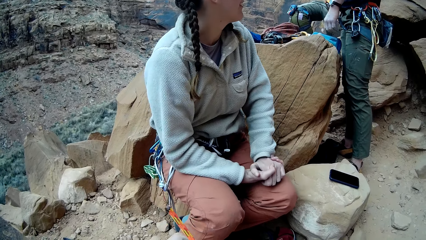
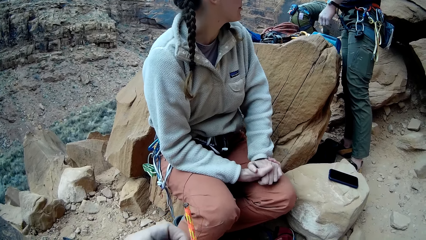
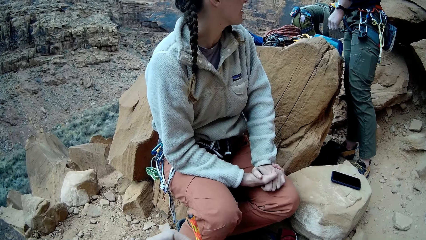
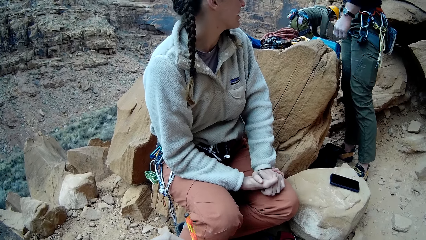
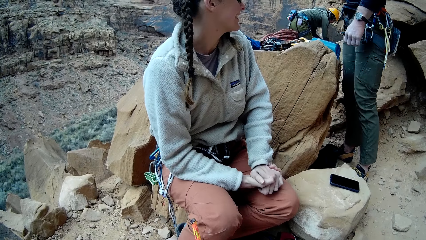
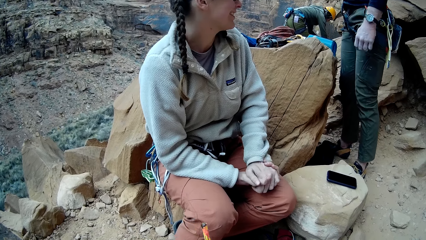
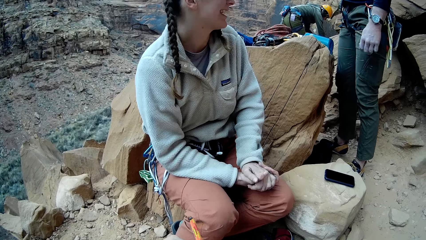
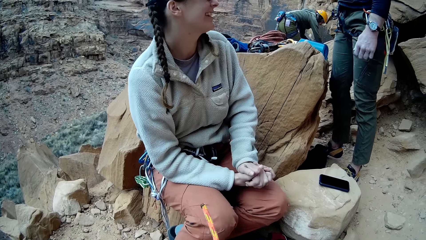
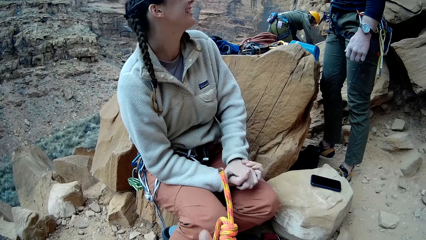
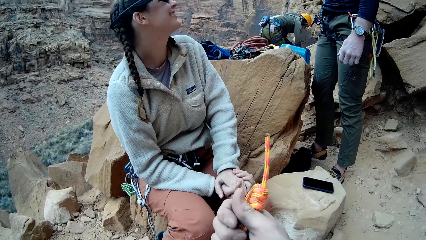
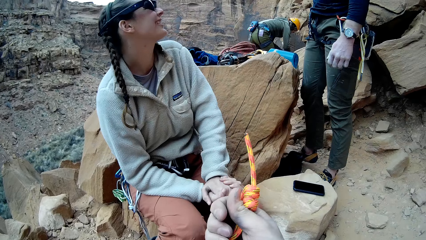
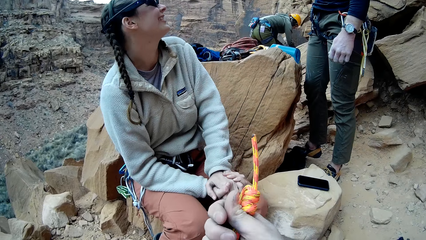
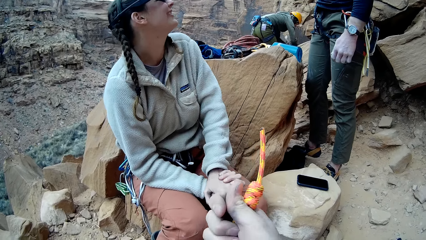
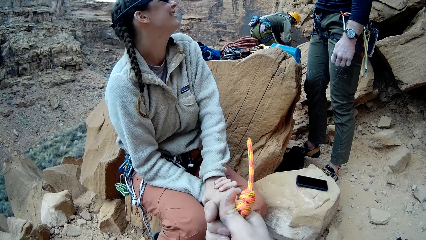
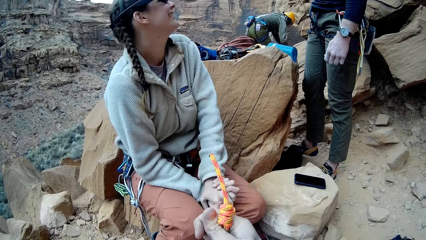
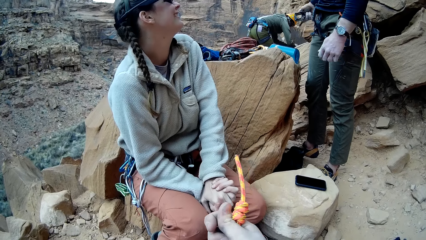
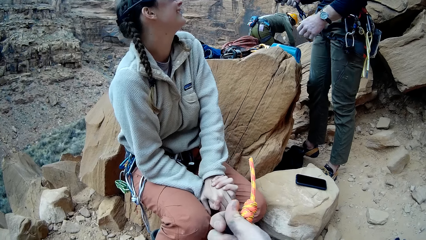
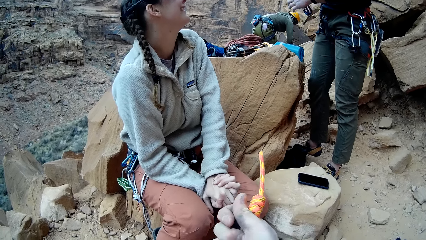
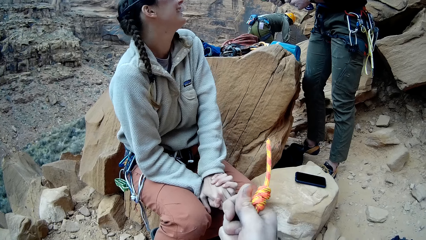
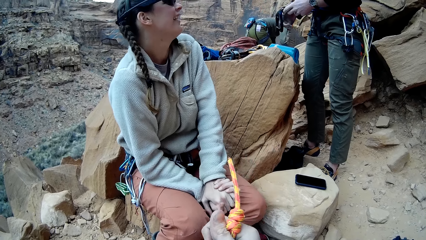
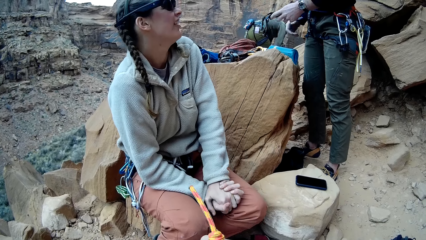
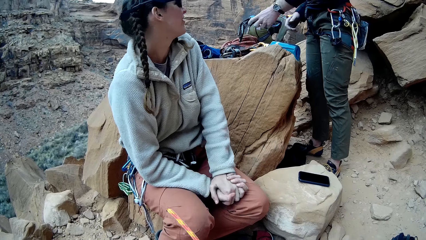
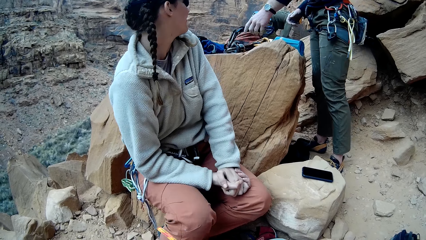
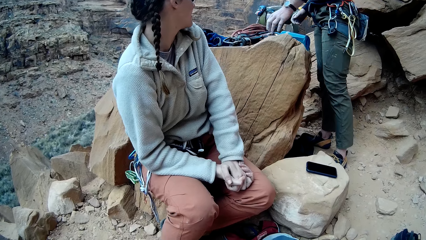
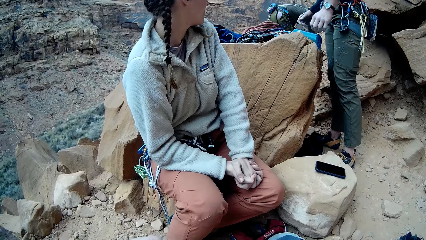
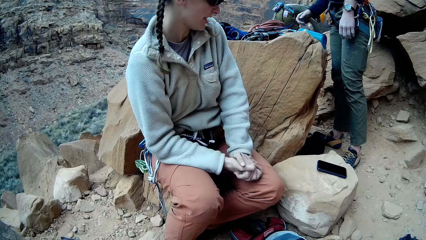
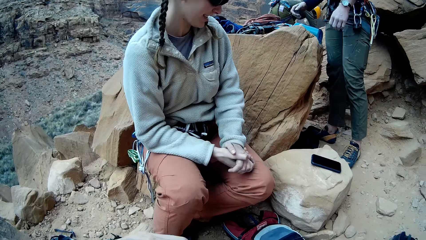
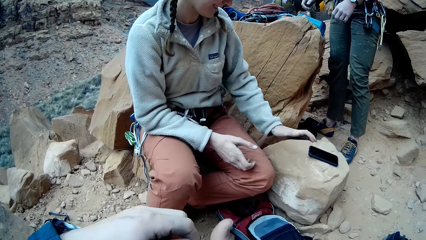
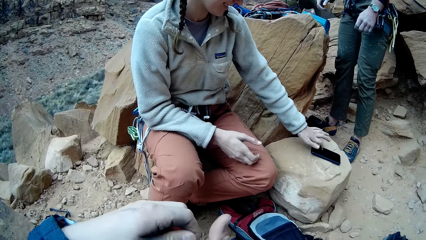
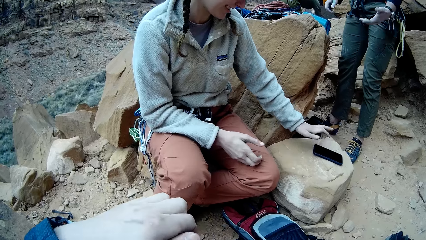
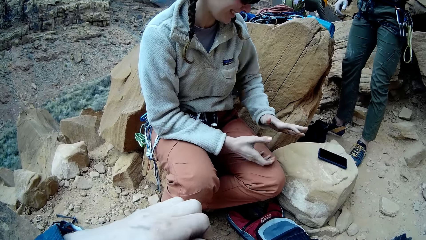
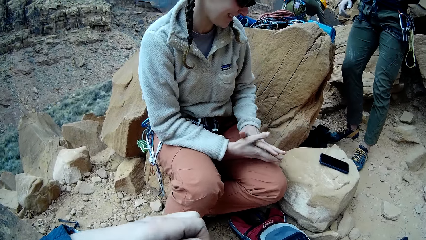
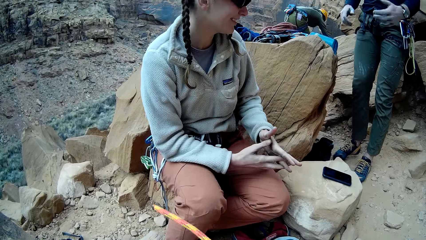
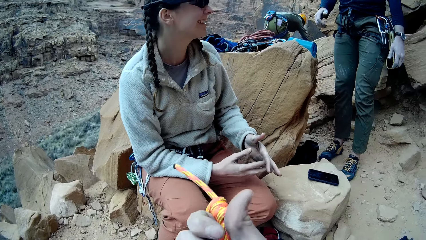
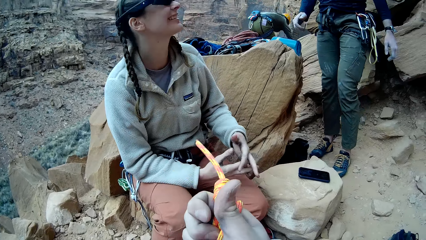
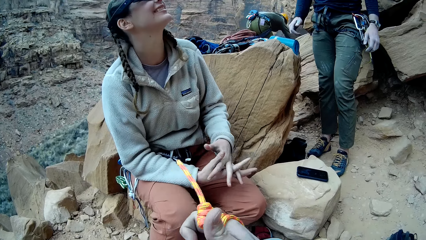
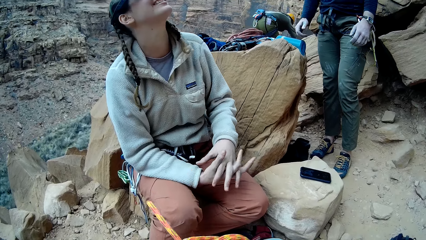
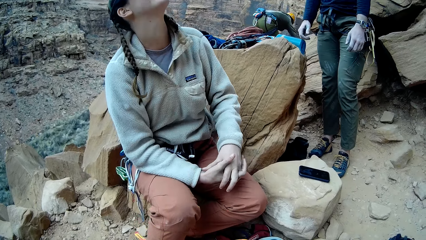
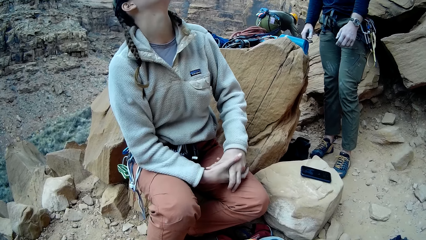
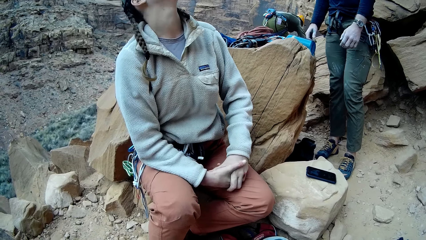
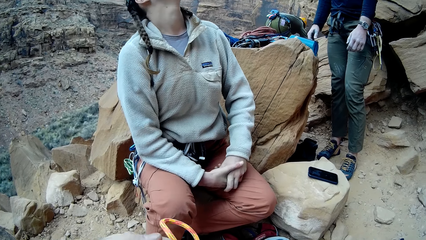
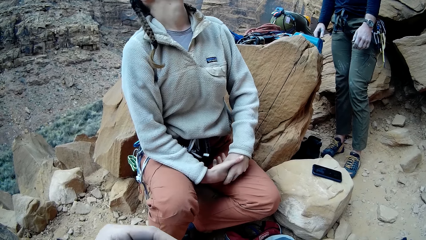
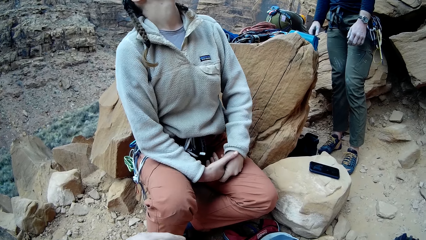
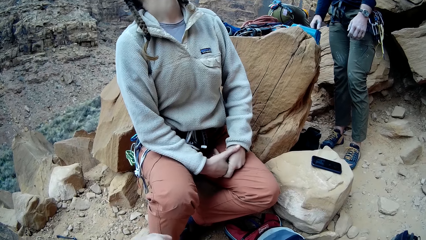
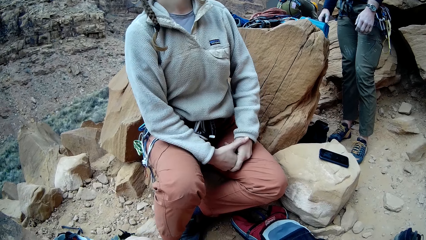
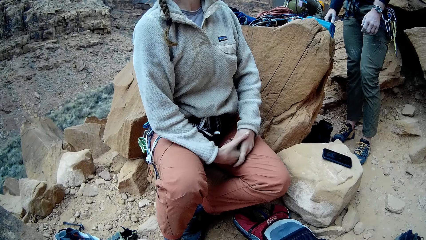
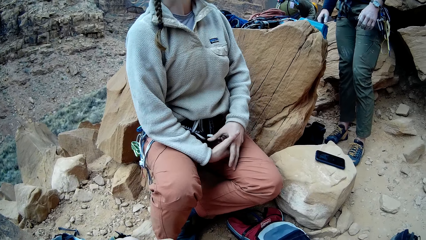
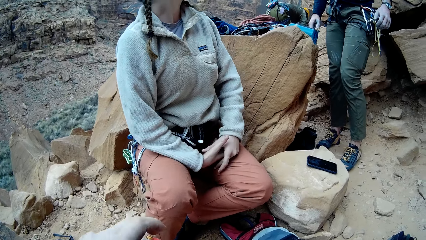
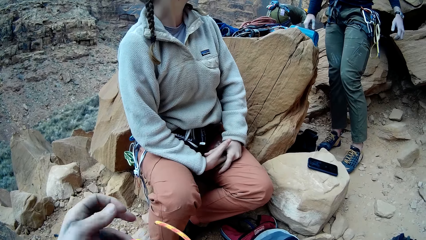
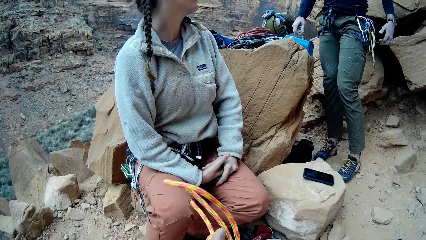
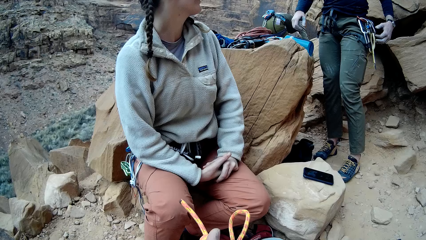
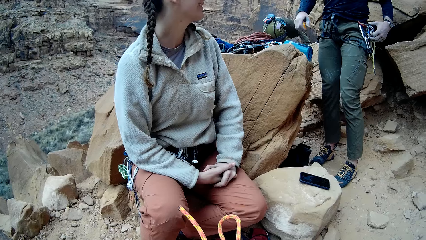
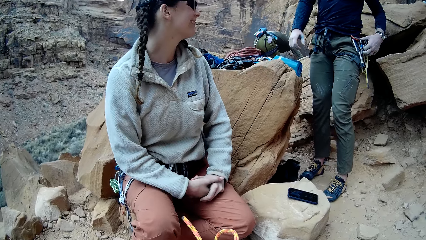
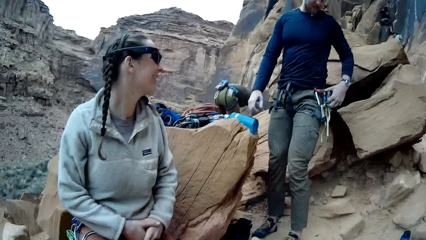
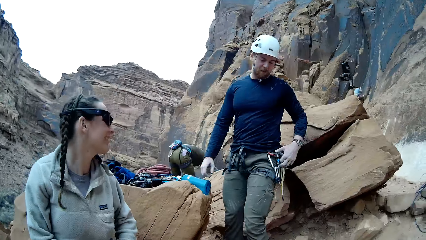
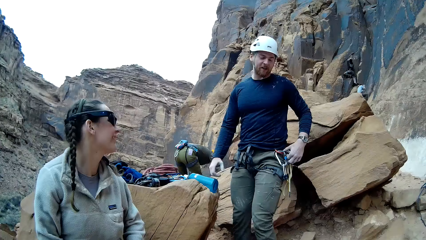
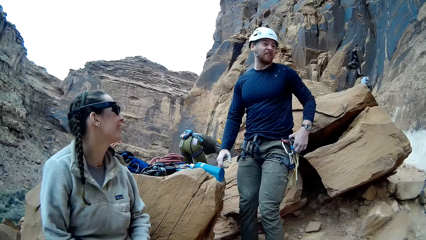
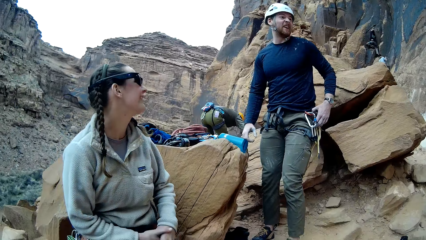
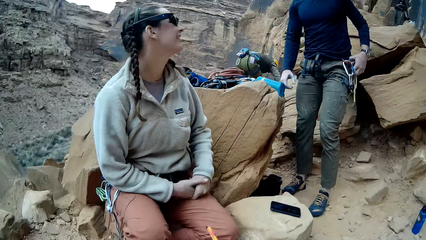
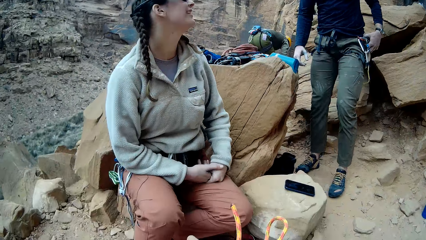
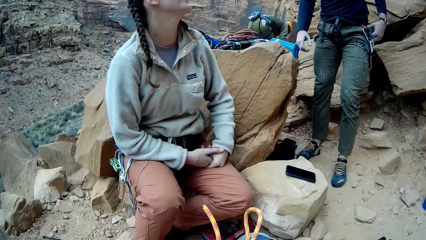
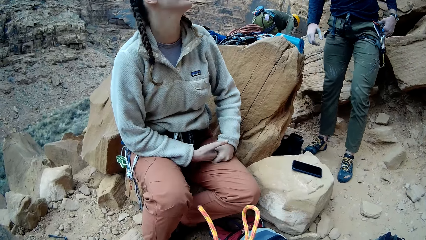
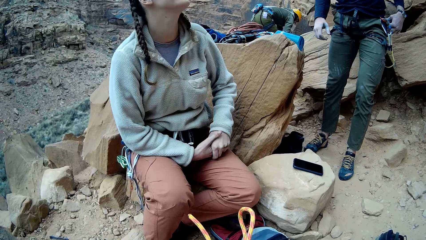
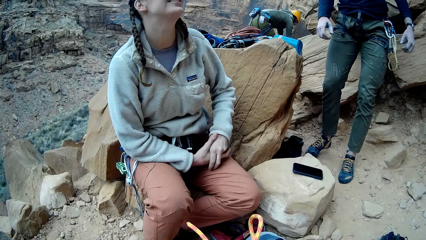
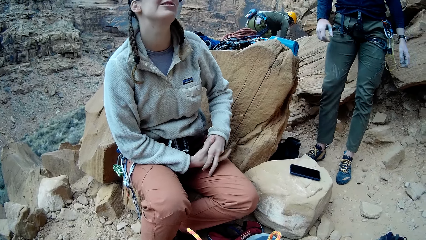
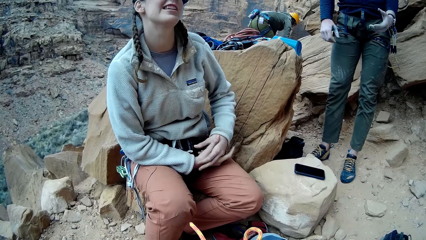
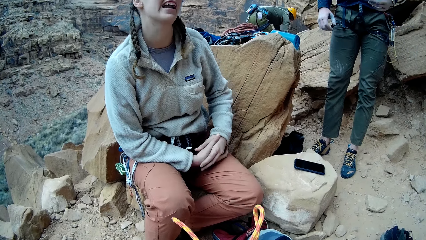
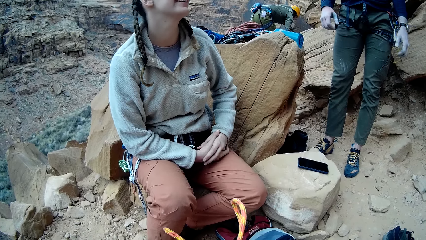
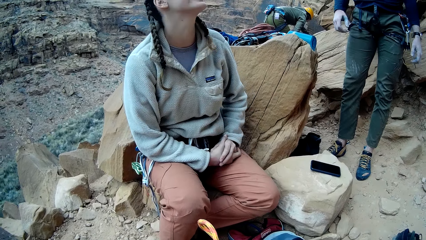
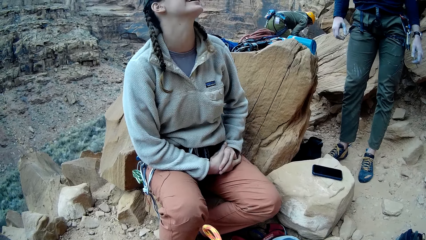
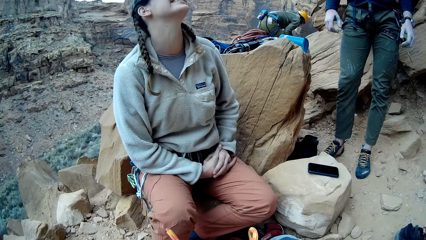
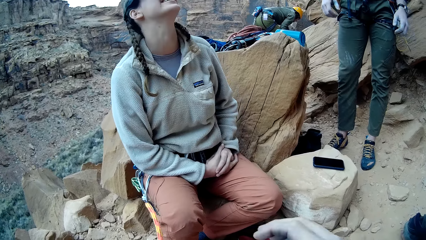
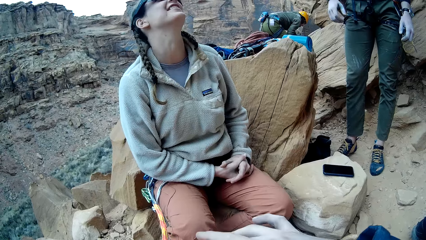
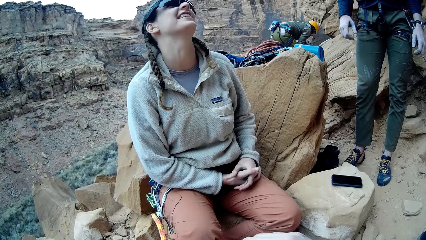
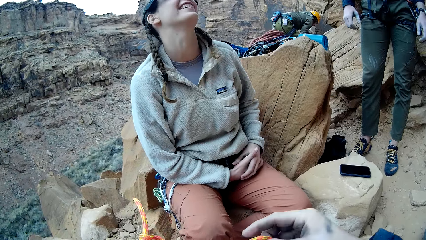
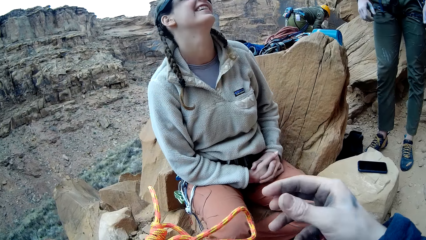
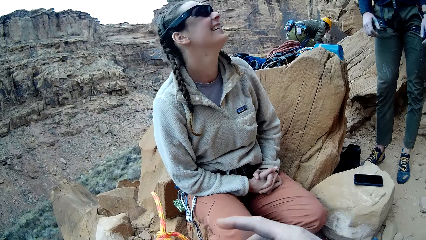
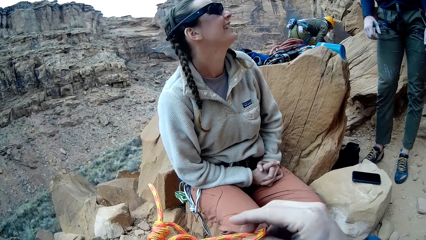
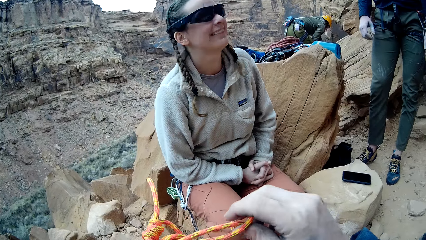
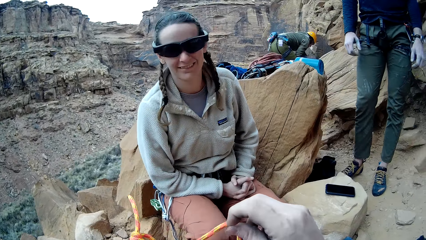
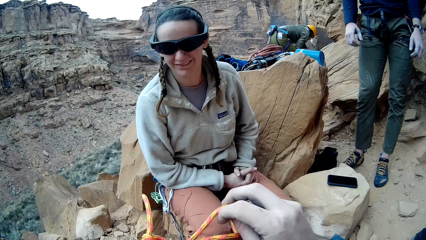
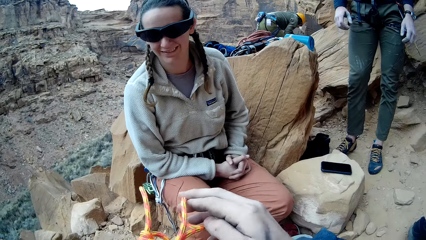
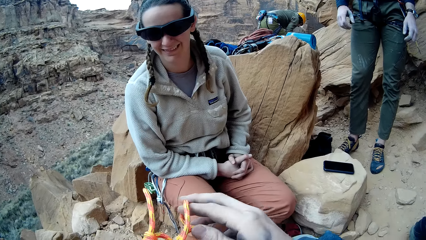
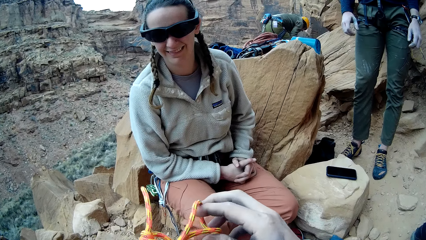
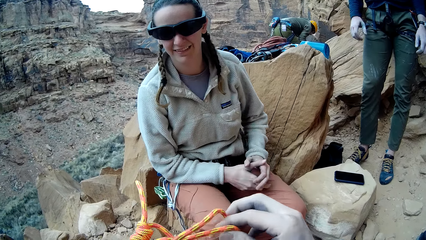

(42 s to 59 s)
A man puts down a rope on a rock. Another man moves items on a rock. A lady folds hands. The first man interacts with the lady. The lady interacts with the first man.
